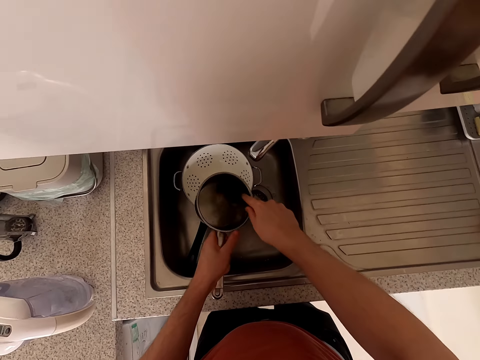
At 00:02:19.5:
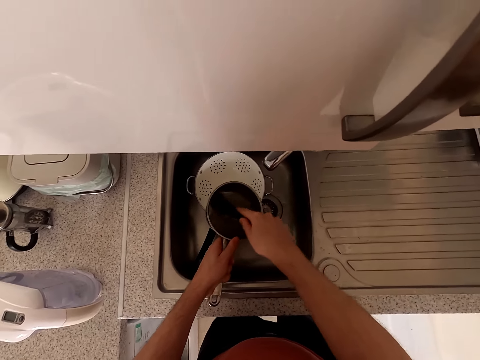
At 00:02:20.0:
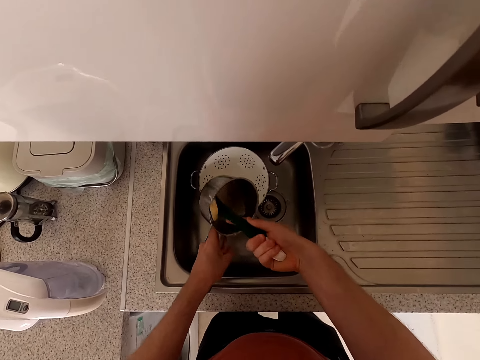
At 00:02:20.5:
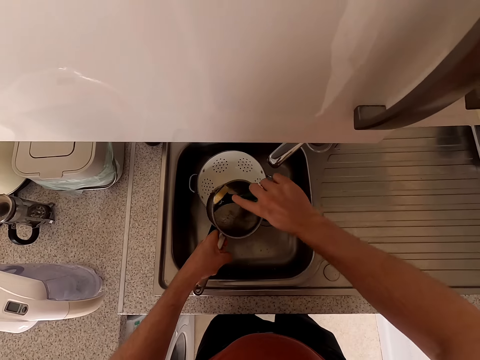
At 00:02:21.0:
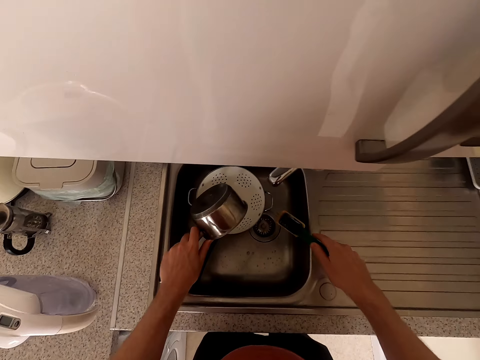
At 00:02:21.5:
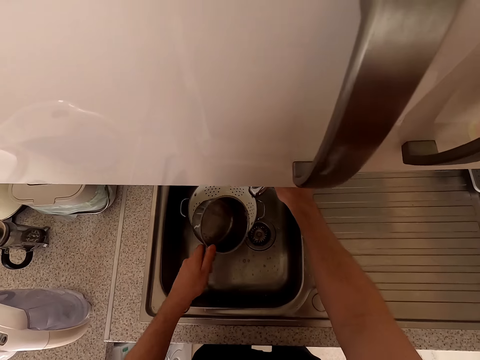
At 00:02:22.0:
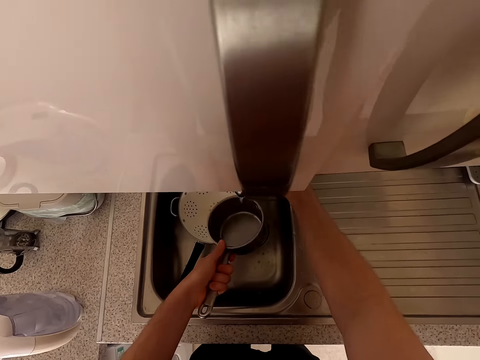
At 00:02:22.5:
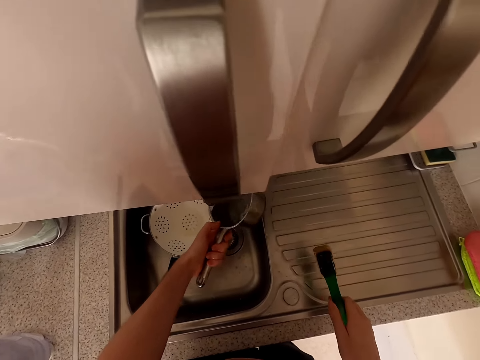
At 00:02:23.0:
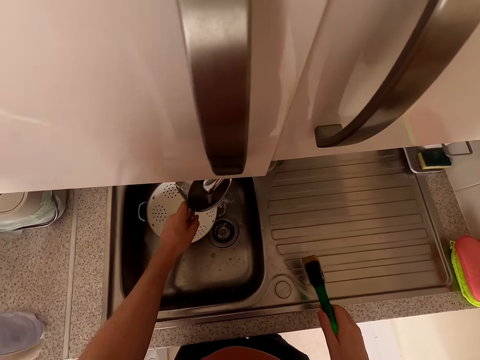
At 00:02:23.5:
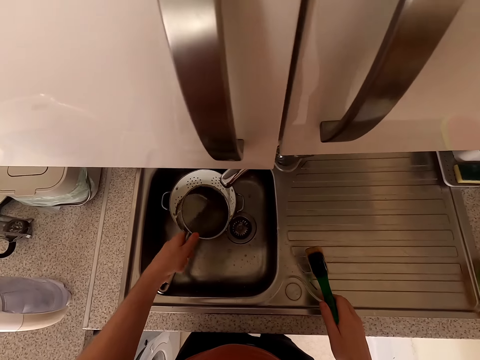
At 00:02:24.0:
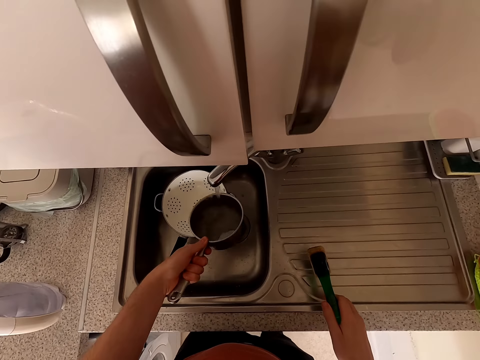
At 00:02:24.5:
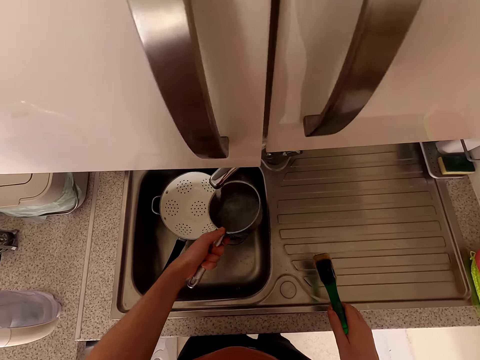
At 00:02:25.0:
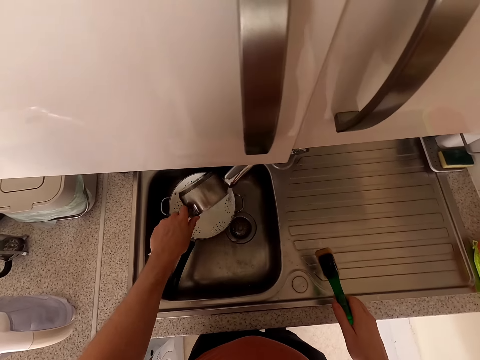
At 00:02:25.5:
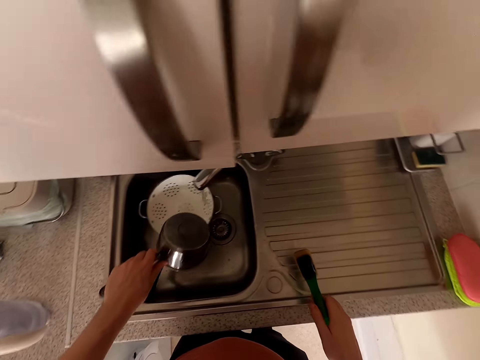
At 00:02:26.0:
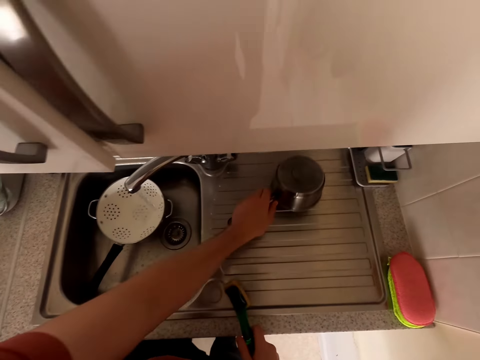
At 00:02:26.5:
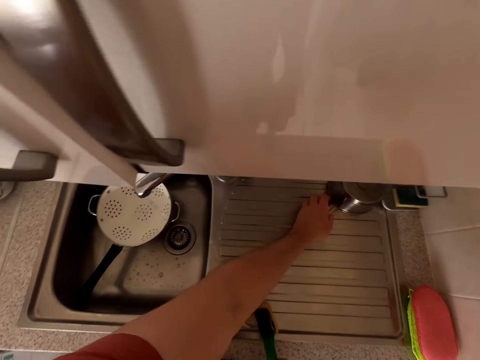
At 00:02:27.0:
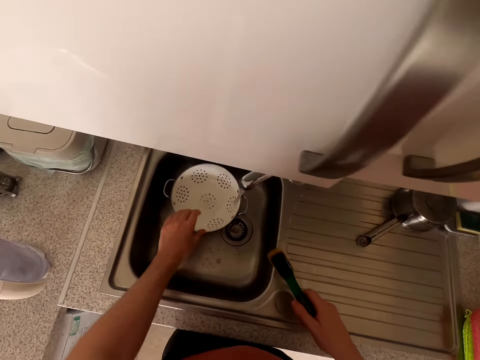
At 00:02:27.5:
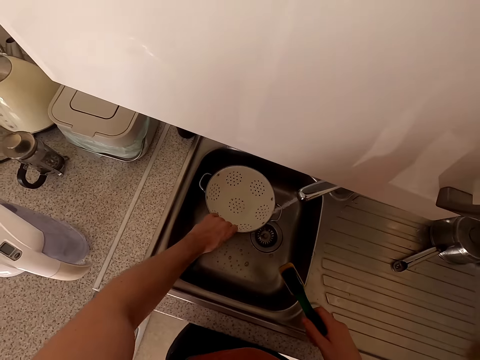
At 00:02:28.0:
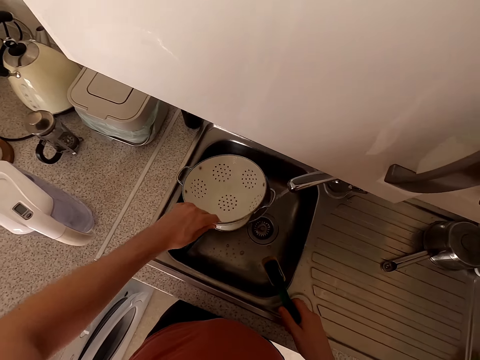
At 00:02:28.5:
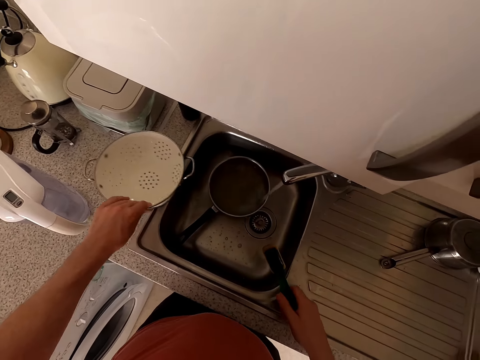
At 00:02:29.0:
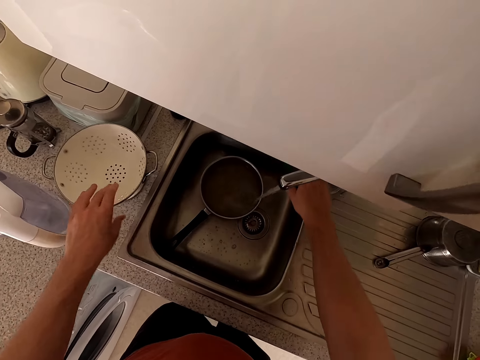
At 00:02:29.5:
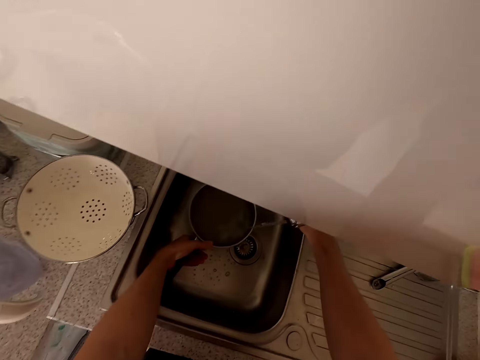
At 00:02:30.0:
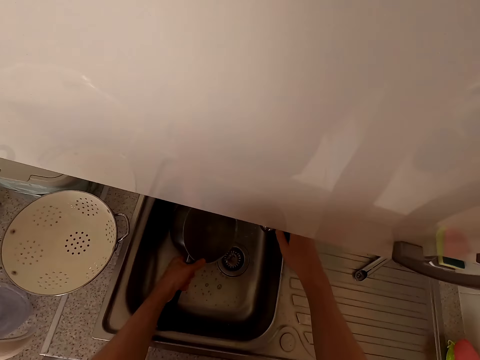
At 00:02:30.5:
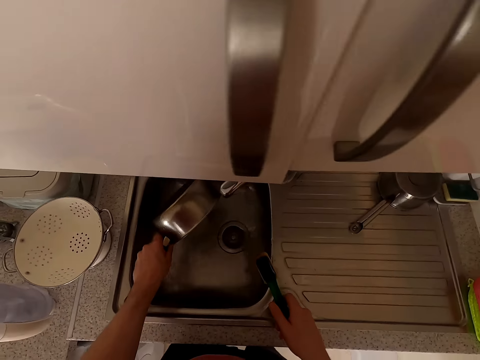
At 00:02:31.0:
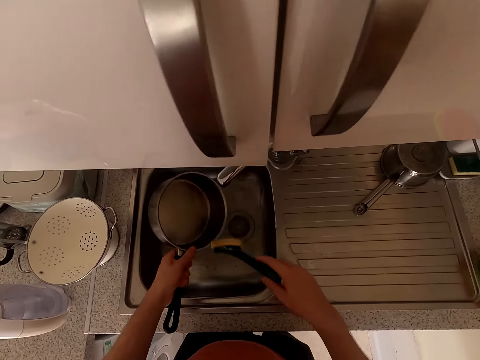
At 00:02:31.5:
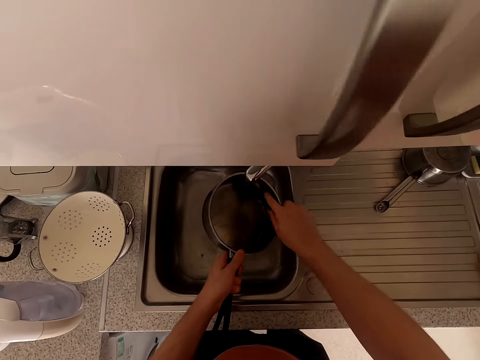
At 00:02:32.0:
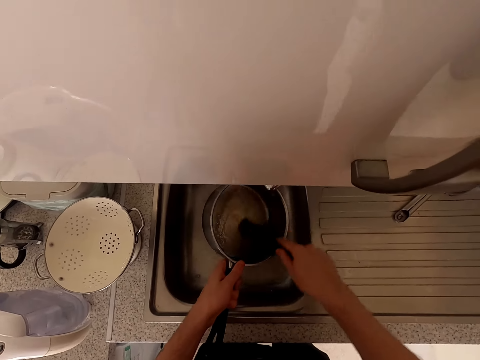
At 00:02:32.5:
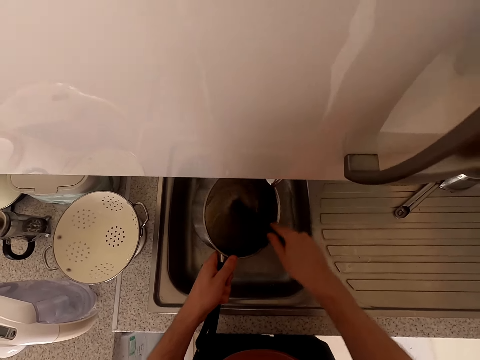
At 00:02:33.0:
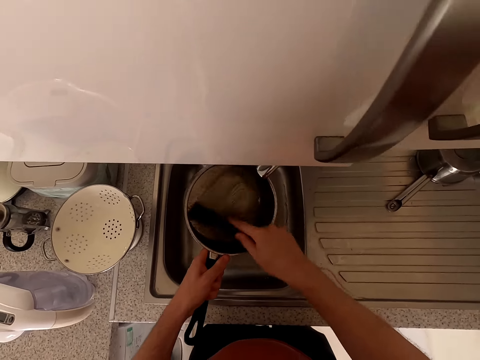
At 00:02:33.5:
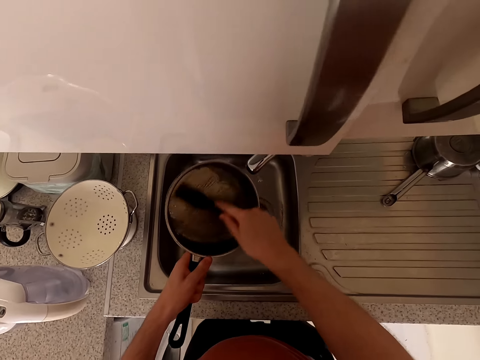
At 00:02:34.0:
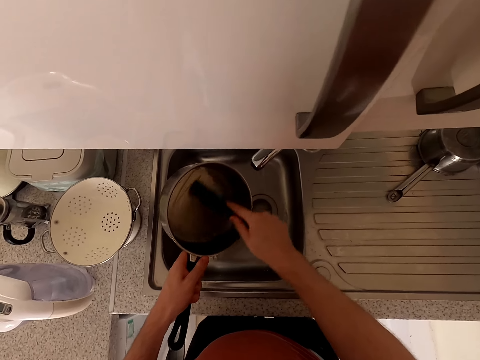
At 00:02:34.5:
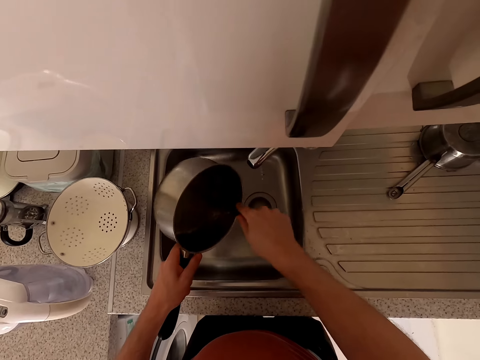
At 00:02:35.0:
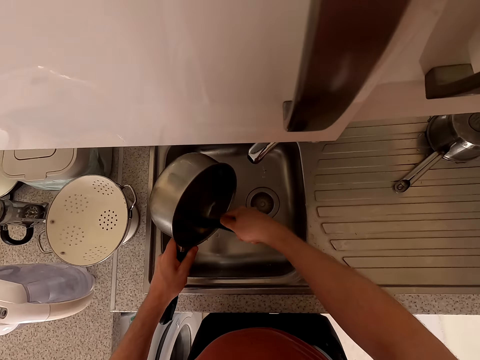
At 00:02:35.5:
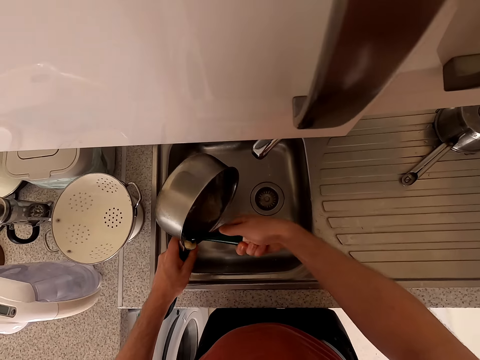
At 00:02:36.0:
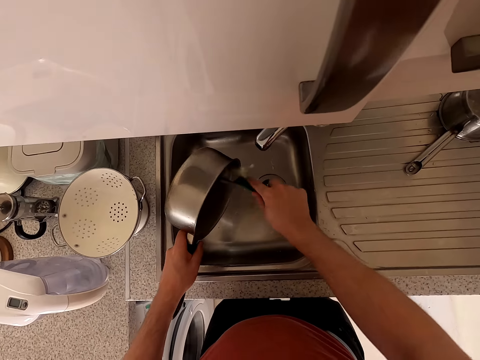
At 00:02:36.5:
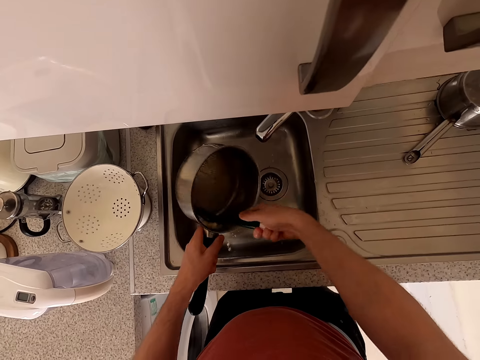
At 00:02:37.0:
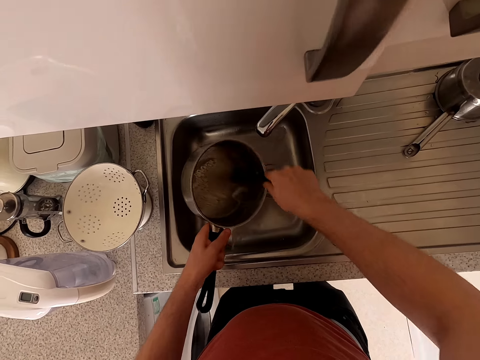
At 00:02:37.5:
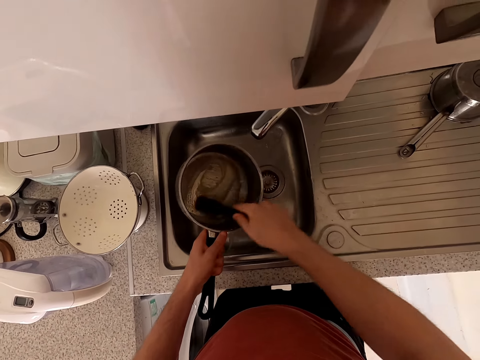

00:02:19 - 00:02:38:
The camera wearer opens the tap. They rinse the cooking pot. They clean the cooking pot. They place the cooking pot beside the sink. They hold the sieving bowl. They place the sieving bowl beside the sink. They pour water from the cooking pot. They take the cooking pot. They scrub the cooking pot.

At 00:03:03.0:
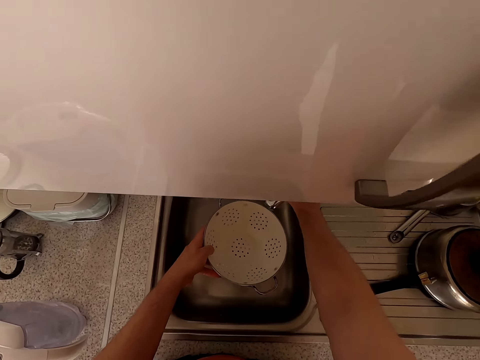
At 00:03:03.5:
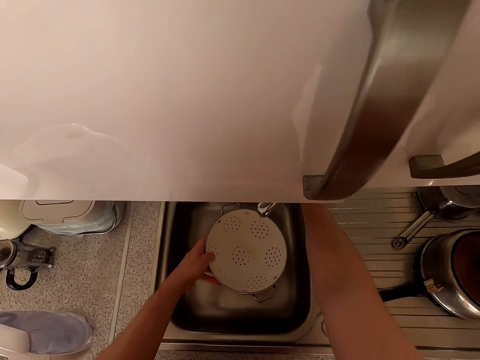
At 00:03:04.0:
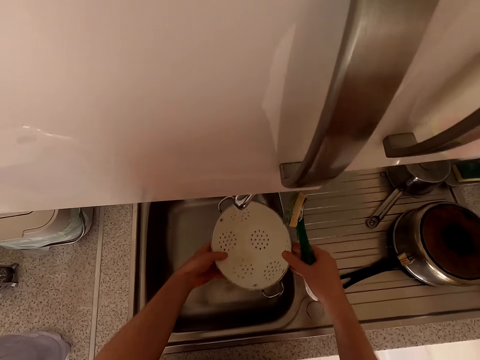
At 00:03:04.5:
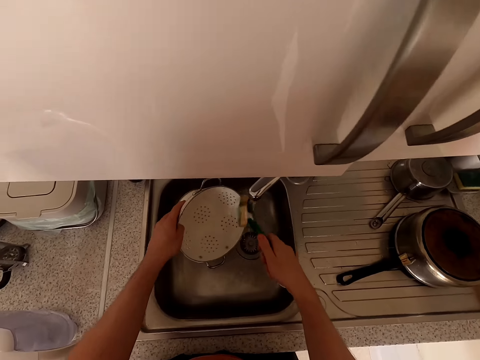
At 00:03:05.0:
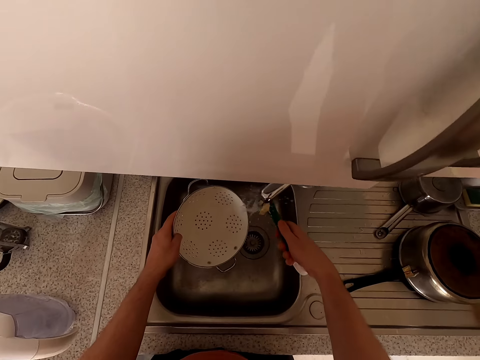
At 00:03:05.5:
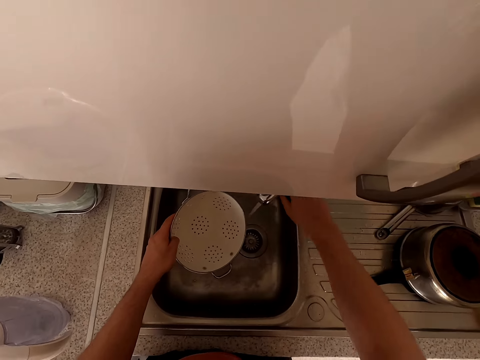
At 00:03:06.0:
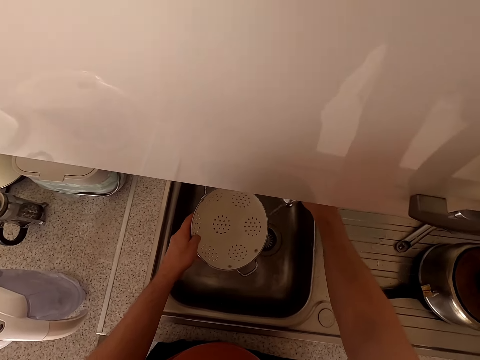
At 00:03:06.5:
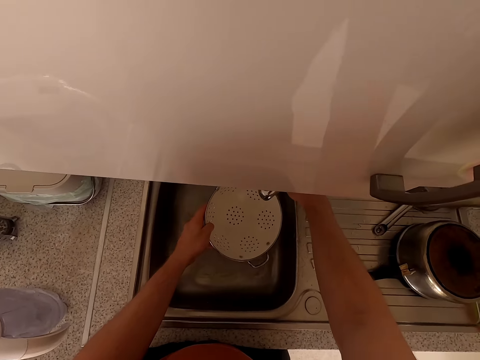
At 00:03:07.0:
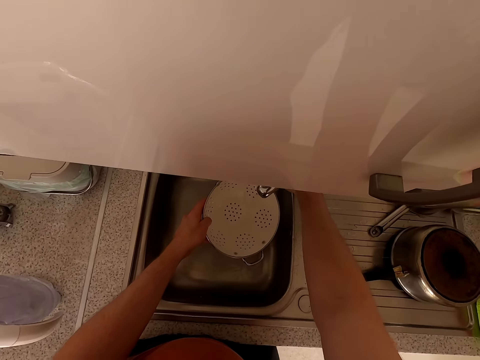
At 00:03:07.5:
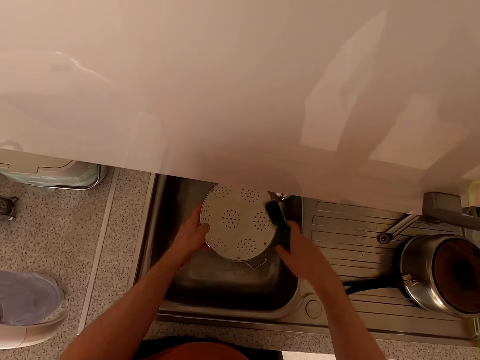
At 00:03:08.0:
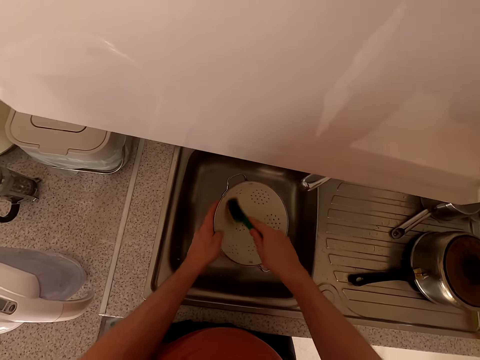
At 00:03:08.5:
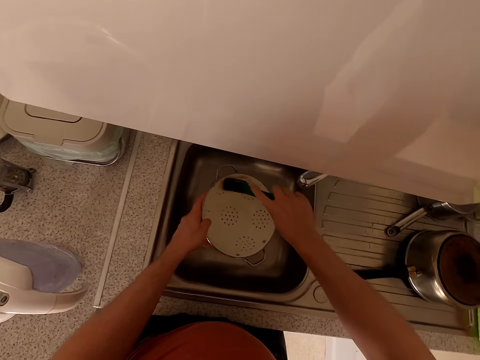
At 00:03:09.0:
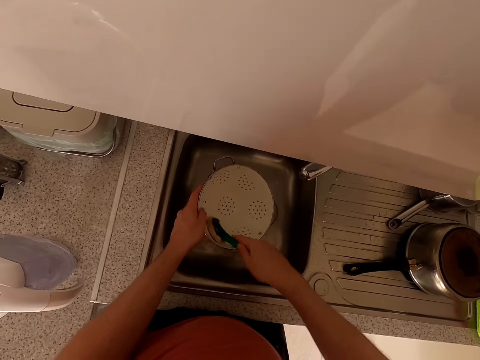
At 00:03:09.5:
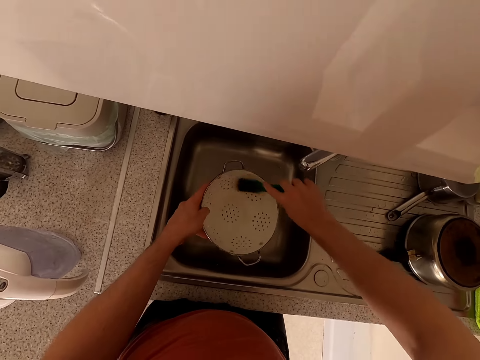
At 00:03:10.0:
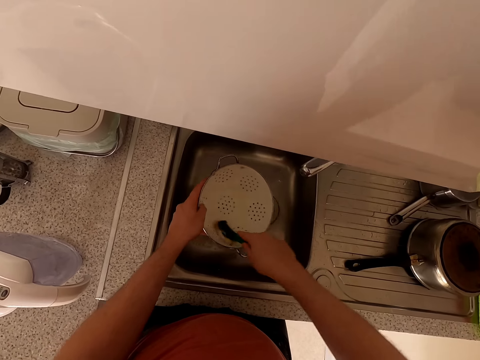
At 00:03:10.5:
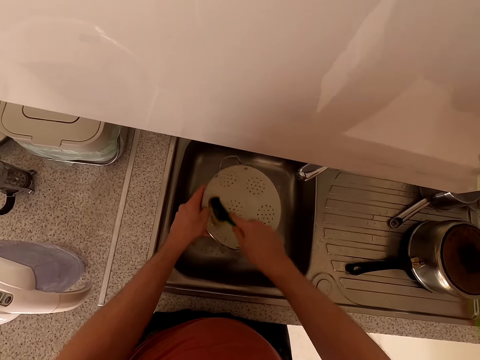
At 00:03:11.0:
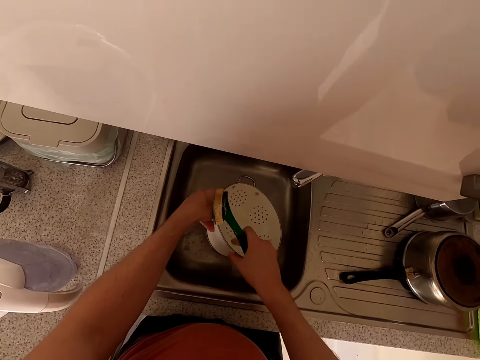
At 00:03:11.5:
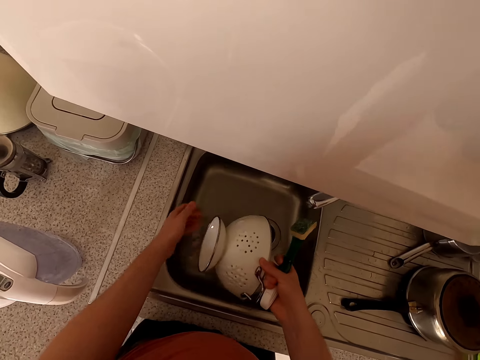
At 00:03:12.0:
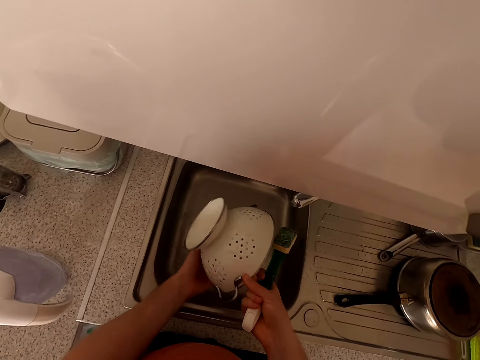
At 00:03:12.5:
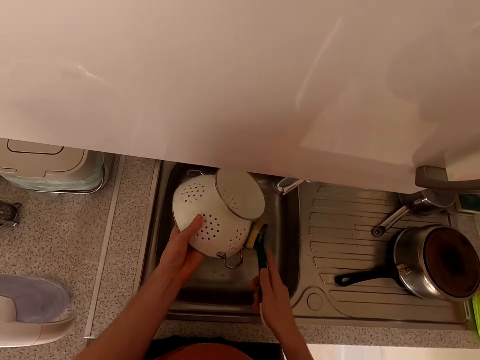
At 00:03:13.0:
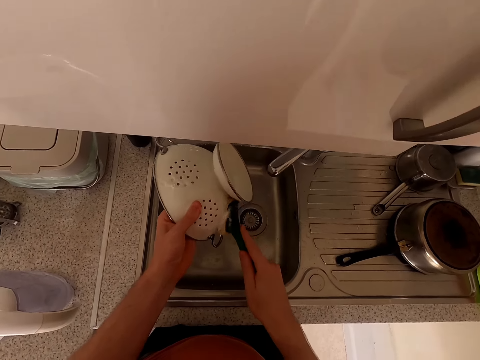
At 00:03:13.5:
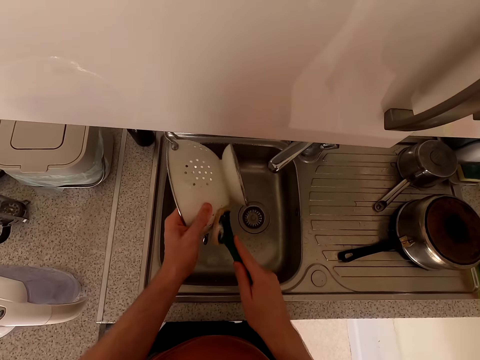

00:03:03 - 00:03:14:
The camera wearer opens the tap. They rinse the sieving bowl. They close the tap. They place the brush beside the sink. They scrub the bowl strainer. They turn the bowl strainer.
